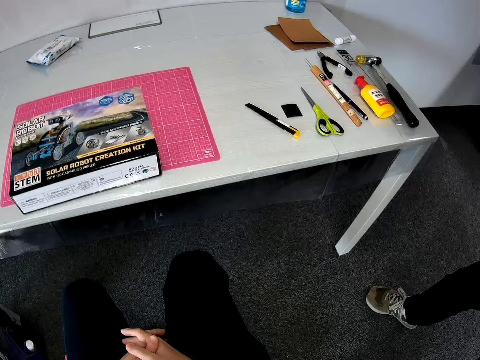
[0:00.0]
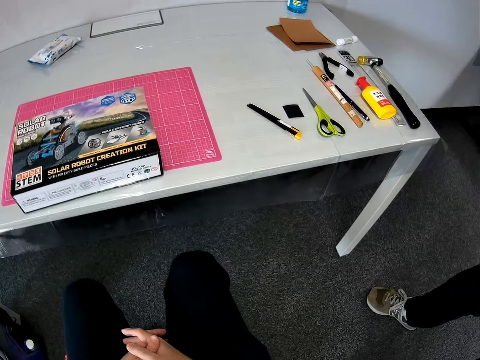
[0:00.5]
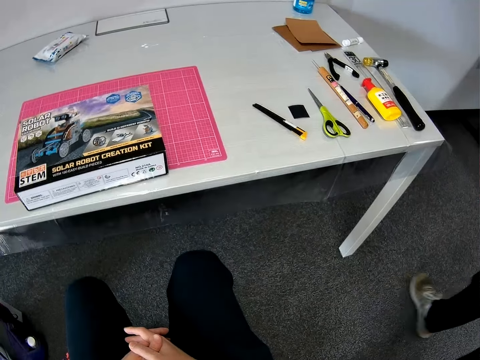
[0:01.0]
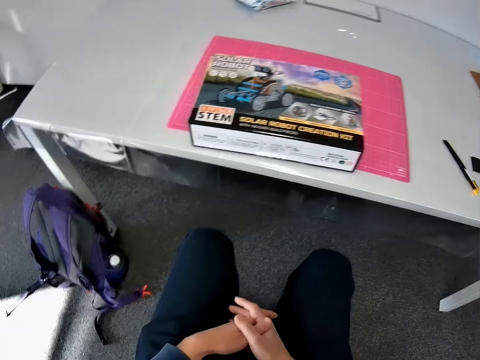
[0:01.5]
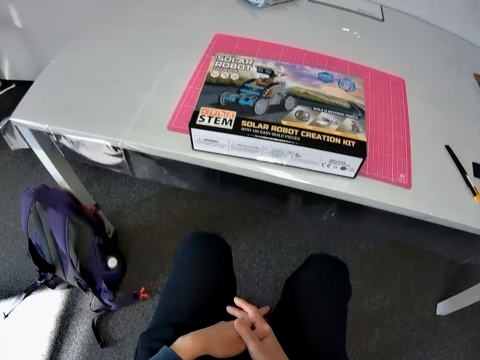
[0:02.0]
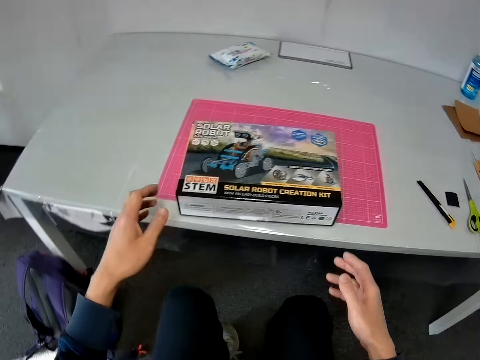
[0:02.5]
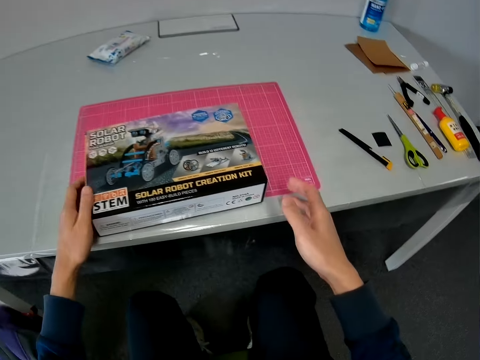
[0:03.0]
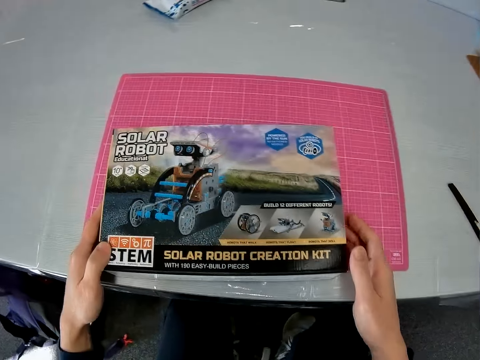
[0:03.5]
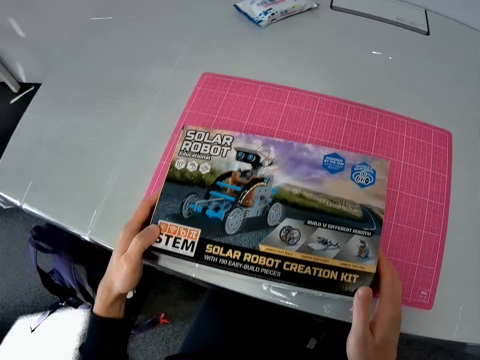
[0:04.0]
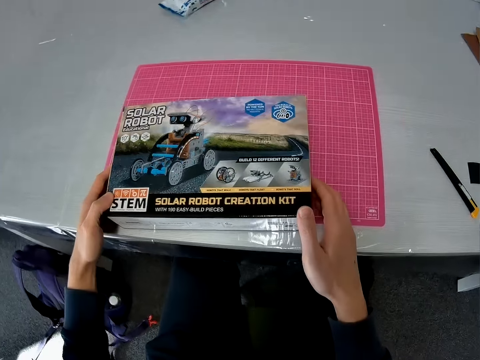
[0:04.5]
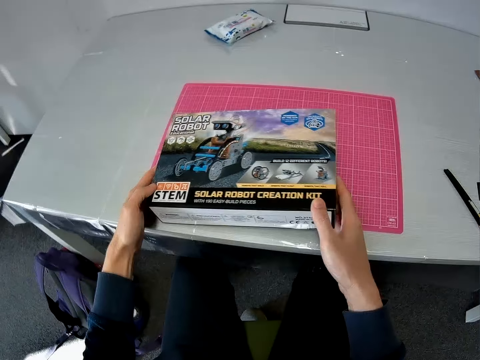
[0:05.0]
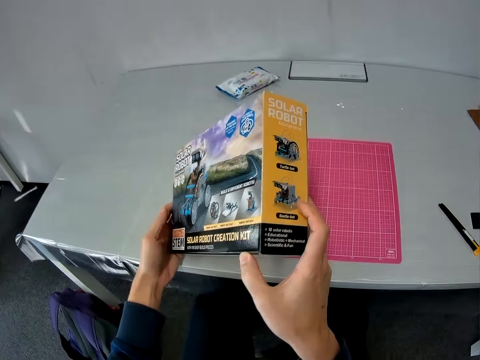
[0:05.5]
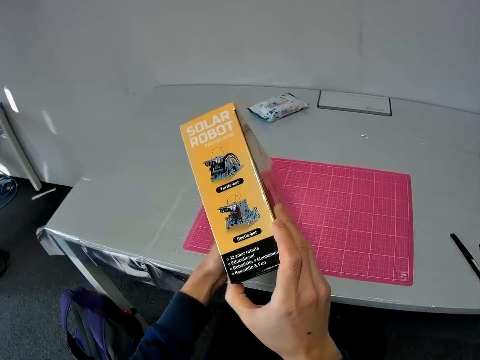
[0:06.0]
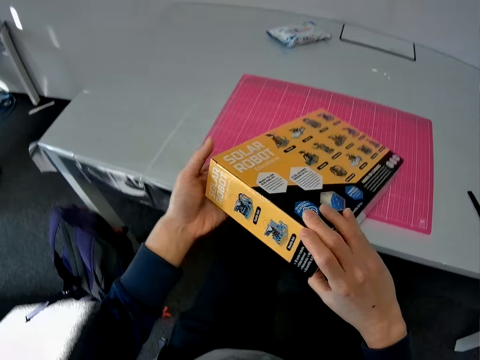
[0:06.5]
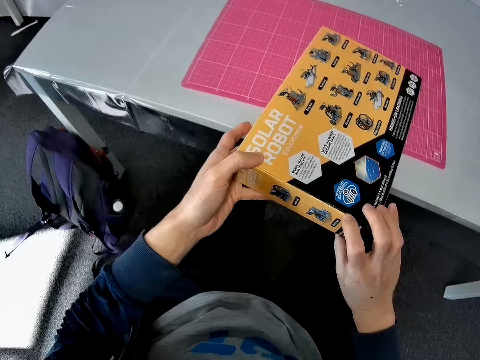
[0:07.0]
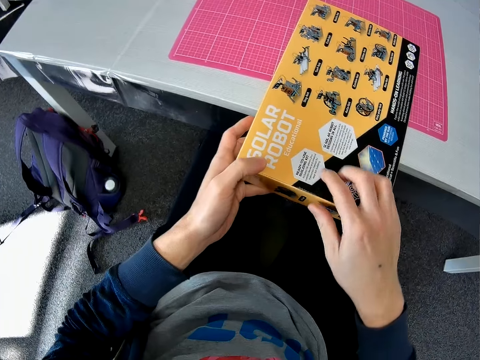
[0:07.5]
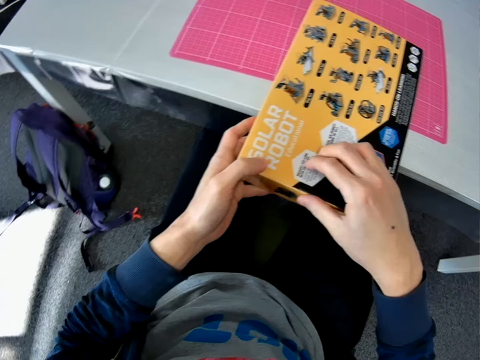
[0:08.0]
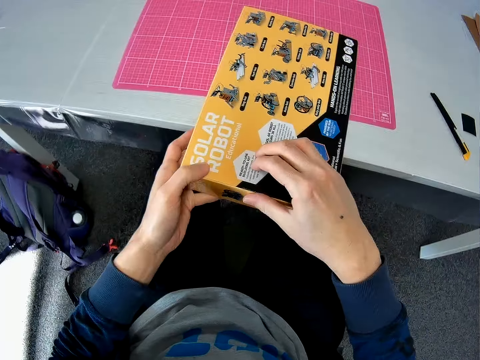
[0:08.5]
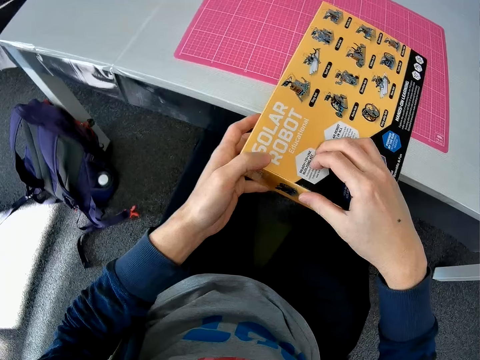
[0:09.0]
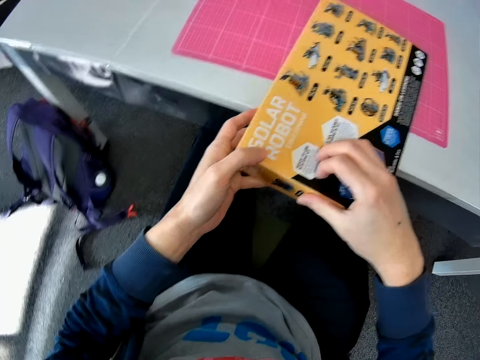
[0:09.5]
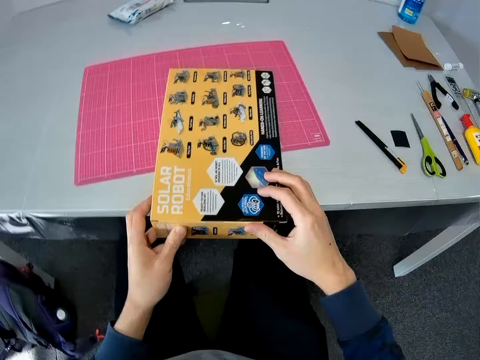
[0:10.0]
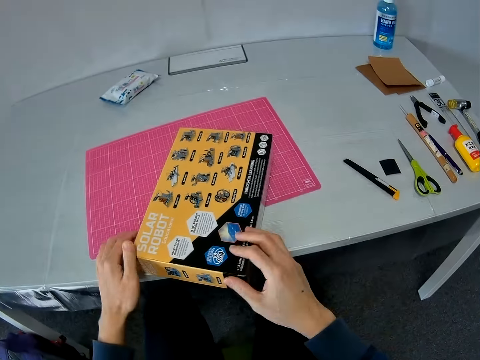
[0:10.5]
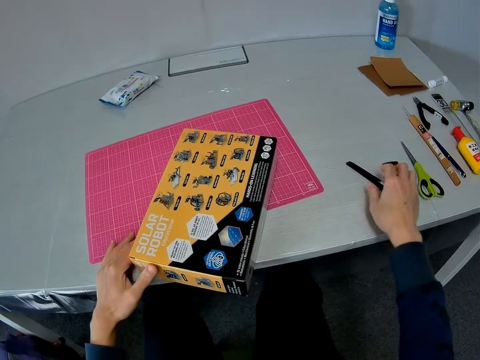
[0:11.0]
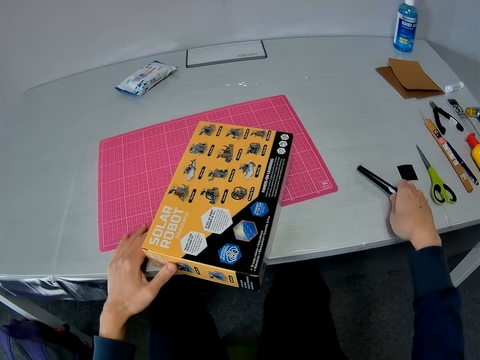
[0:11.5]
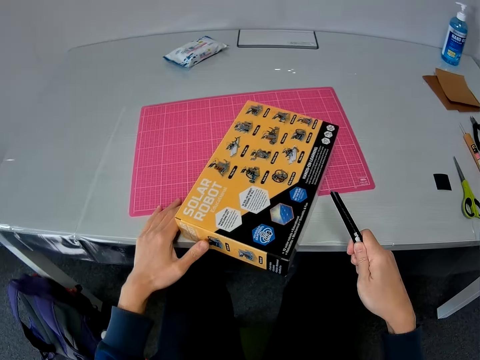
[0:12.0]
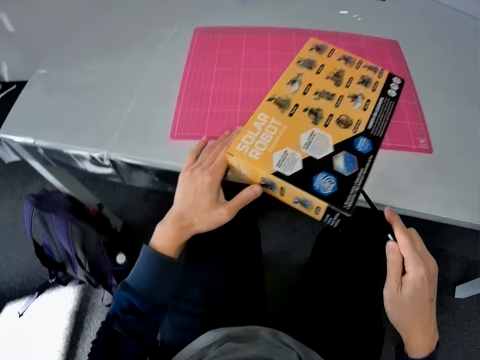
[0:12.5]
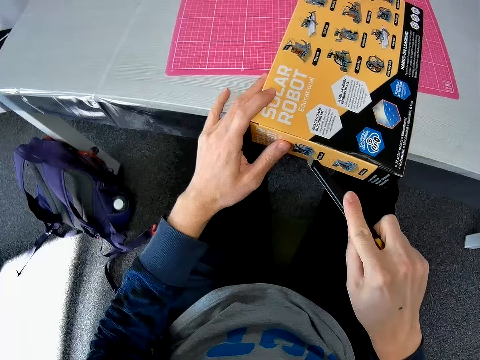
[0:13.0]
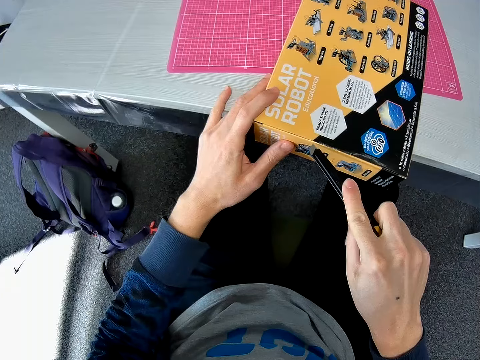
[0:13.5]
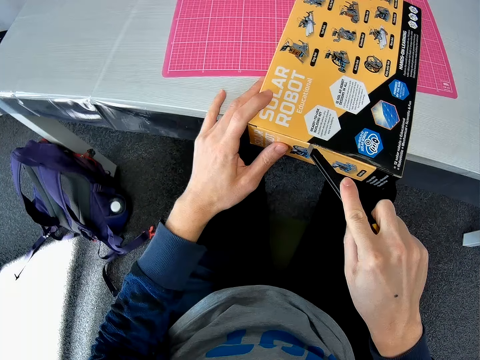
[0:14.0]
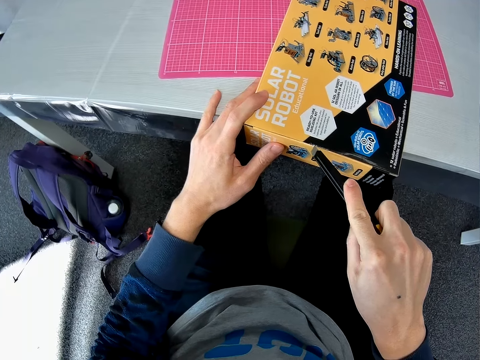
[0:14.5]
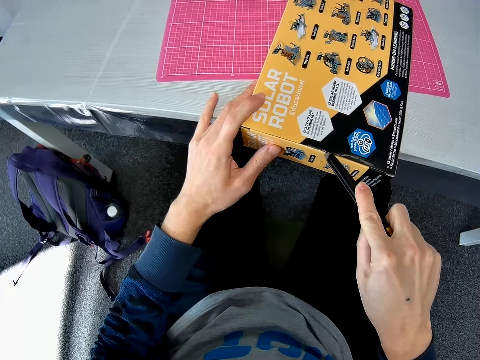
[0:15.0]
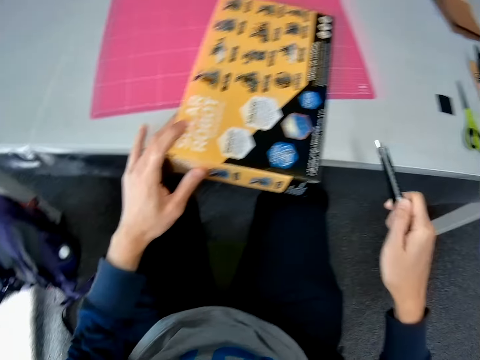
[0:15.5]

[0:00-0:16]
The camera wearer interacts with a man at a table in a room. They sit in a room and hold their hands. They pick the box of the solar robot. They place their hands on the solar robot model kit box. They turn over the box on a cutting sheet on the table. They scratch the box of the solar robot with their finger. They pick up a retractable knife from the table. They push out the blade of the retractable knife. They cut the tape on the box.

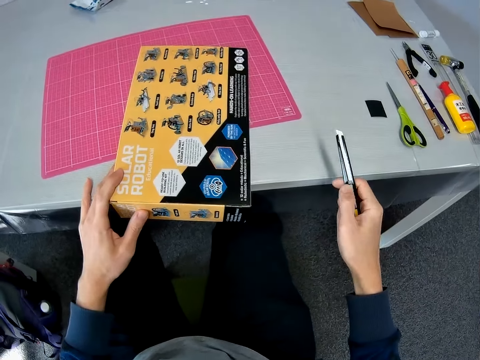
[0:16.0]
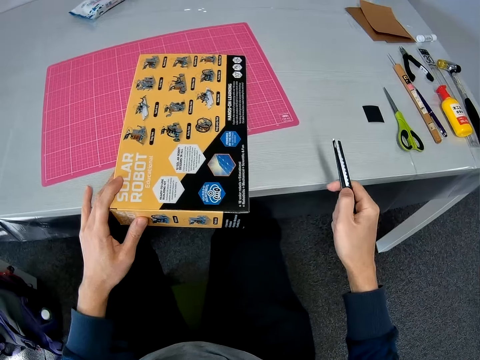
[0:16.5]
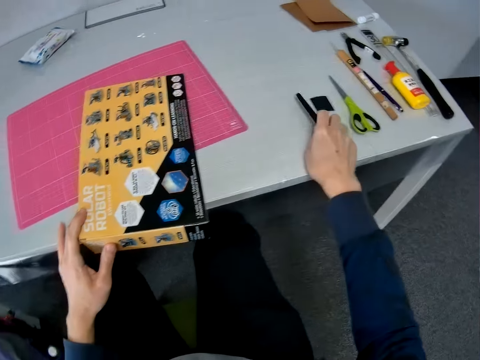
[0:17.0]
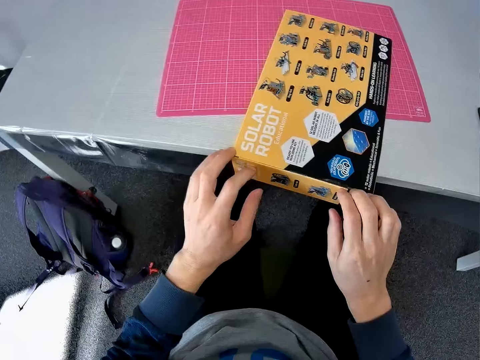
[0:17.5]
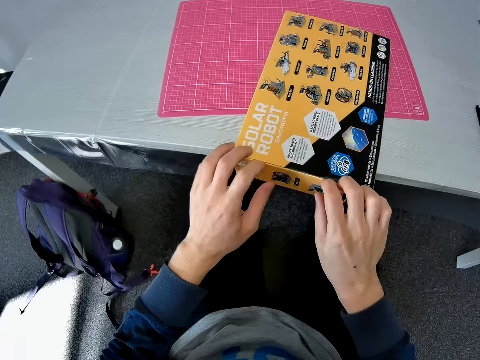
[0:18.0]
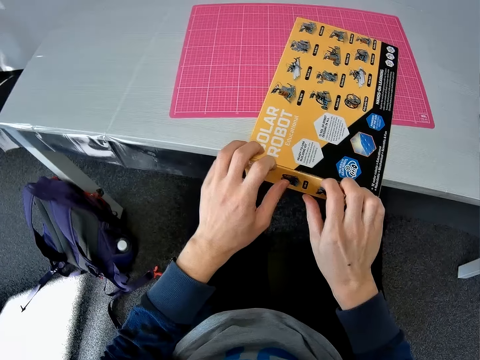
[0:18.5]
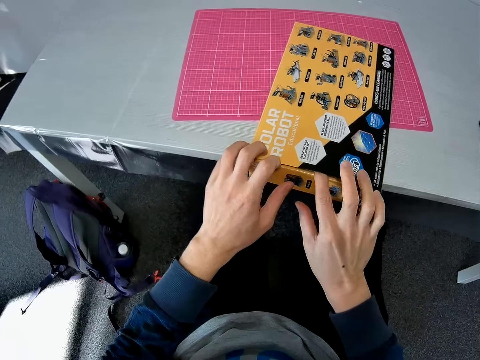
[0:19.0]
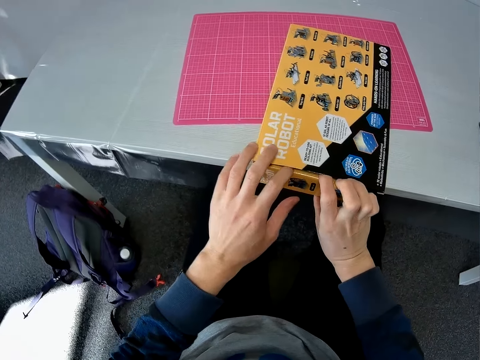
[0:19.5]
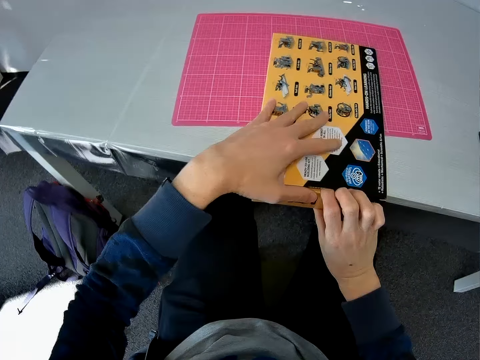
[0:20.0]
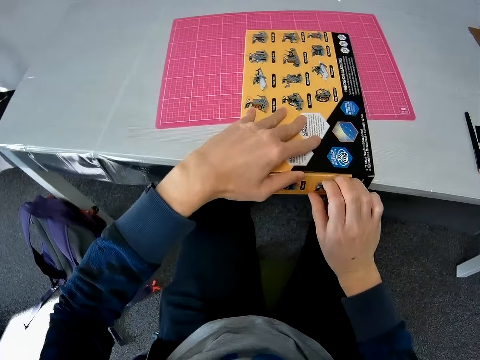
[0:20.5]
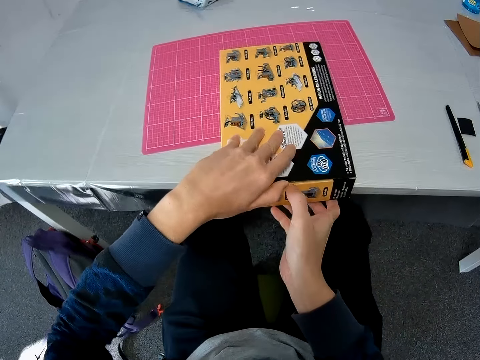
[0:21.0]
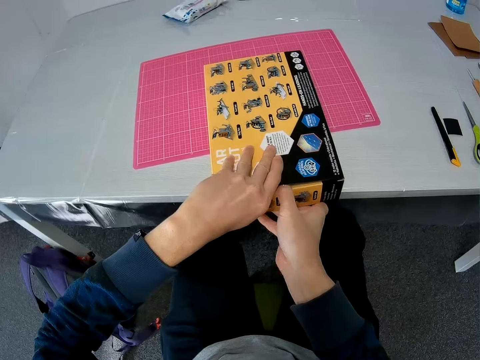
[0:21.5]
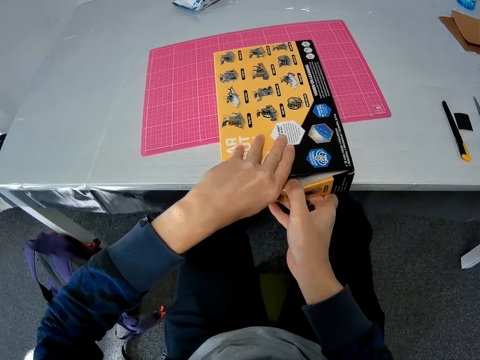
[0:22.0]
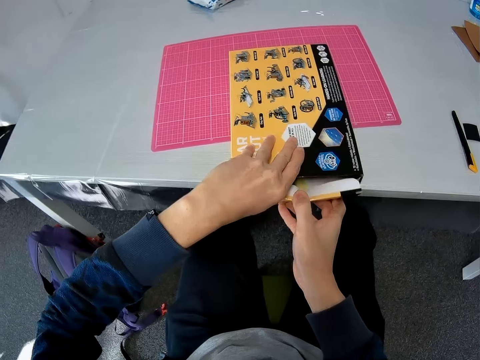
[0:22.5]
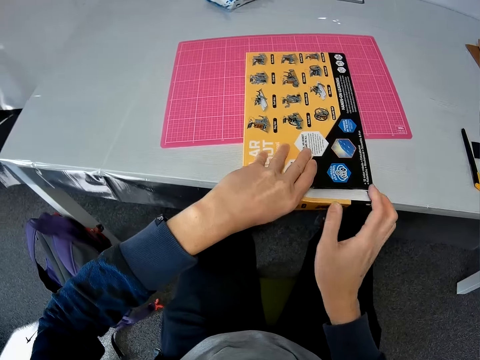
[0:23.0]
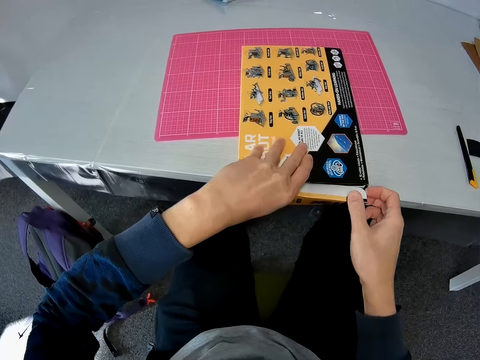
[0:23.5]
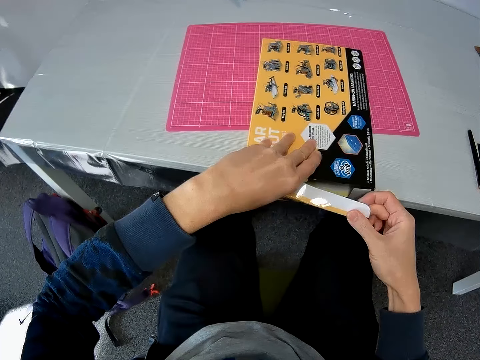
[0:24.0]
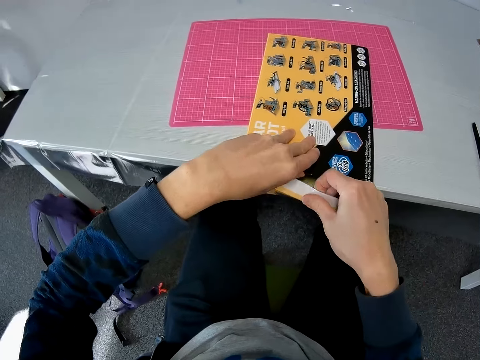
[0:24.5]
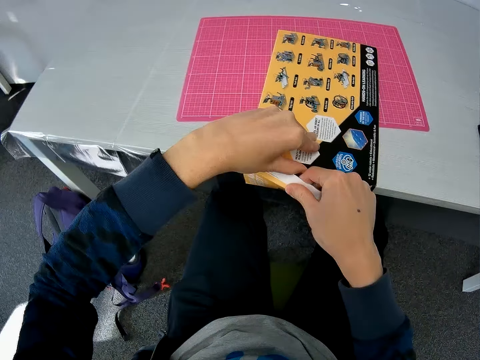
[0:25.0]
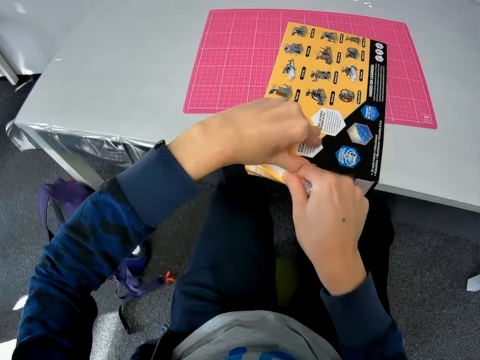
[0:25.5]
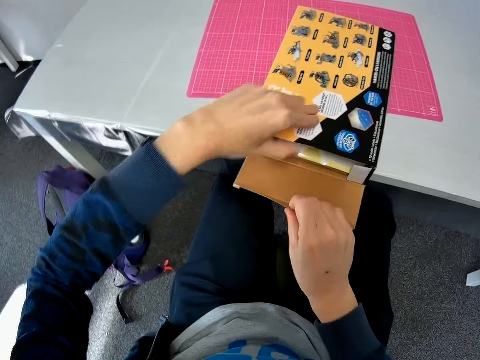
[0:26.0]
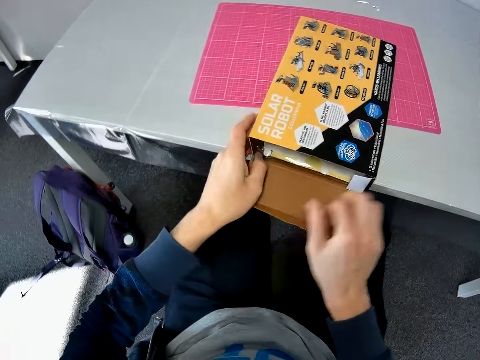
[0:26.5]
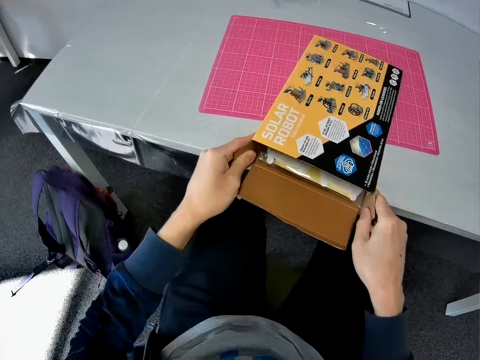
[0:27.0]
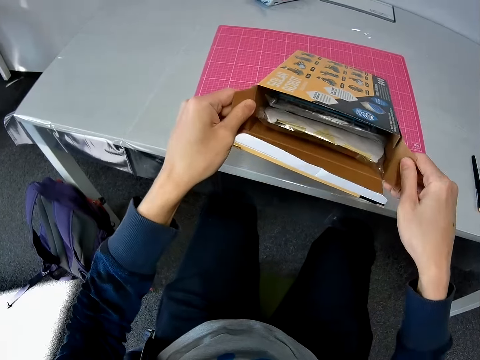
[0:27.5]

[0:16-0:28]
The camera wearer retracts the blade of the knife. They place the retractable knife on the table. They open the box of the solar robot.
